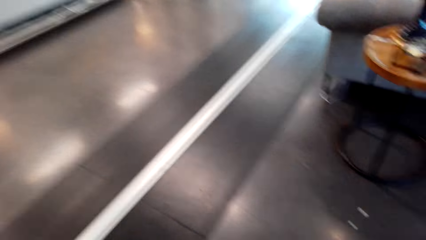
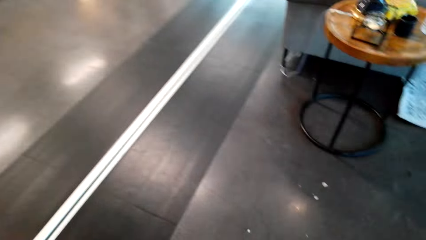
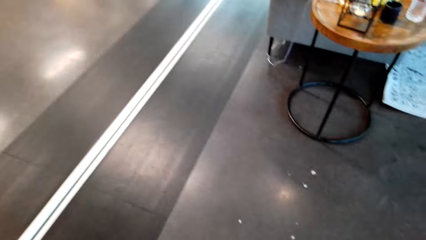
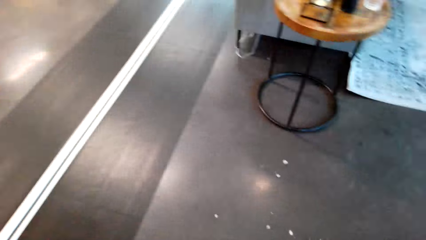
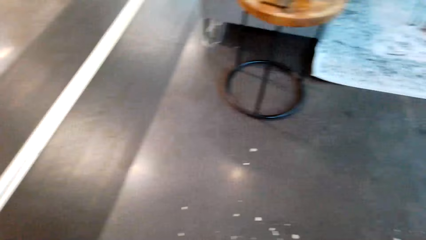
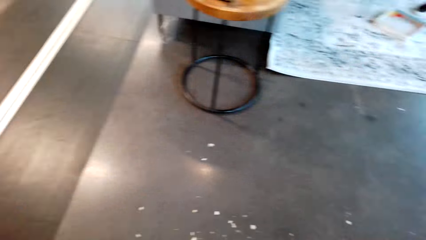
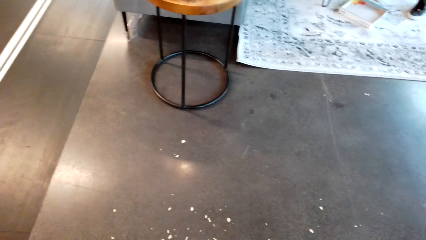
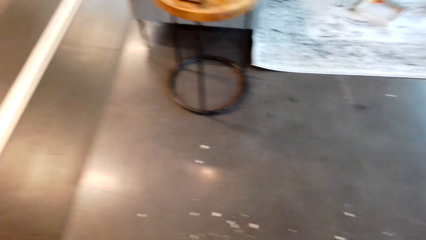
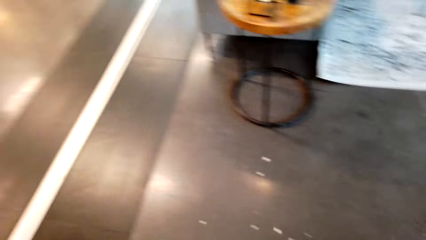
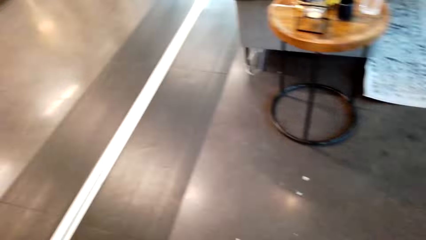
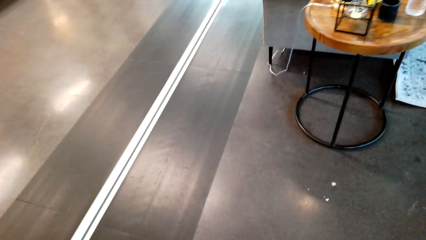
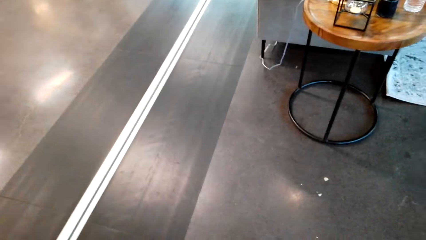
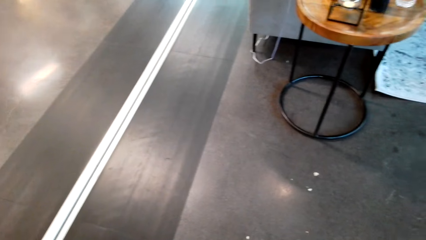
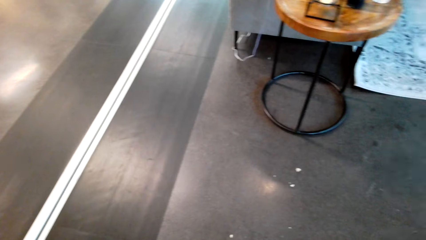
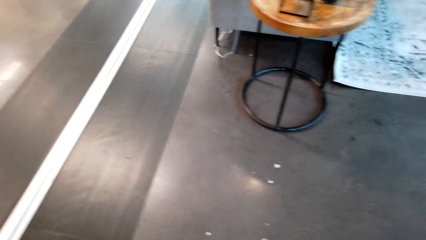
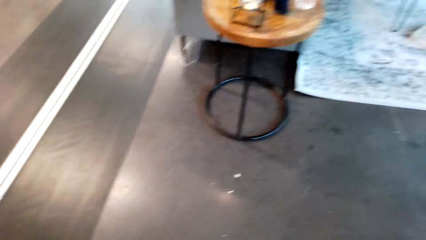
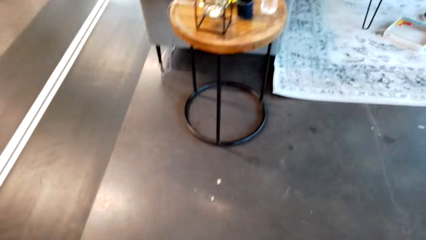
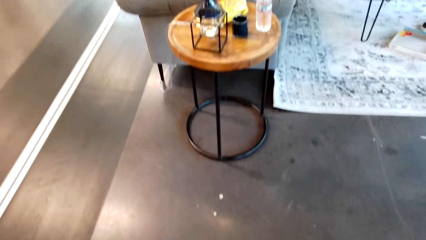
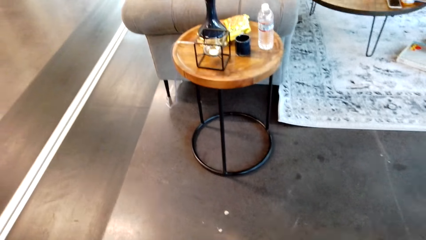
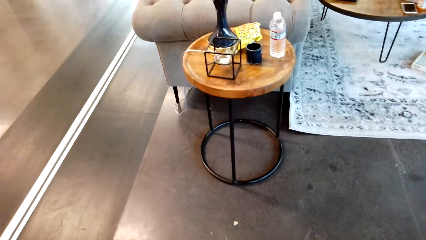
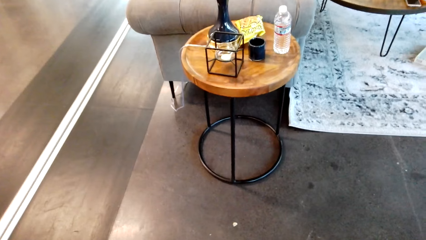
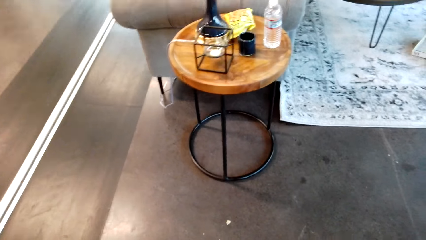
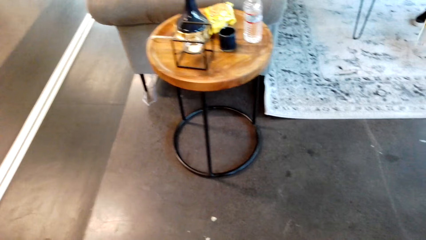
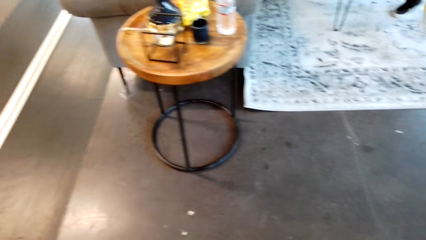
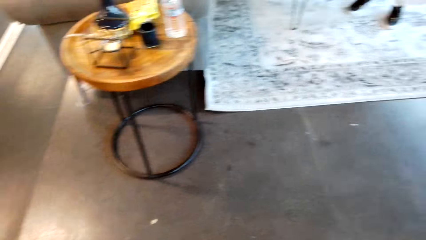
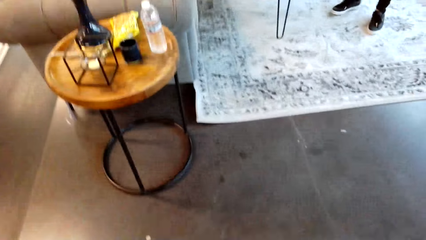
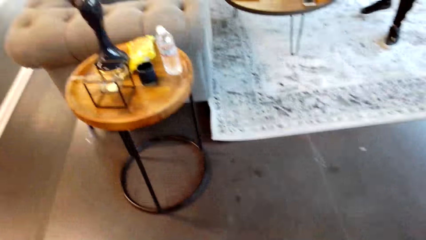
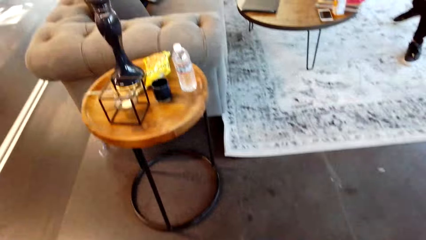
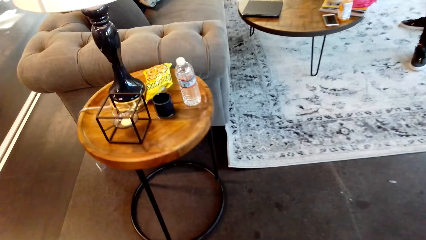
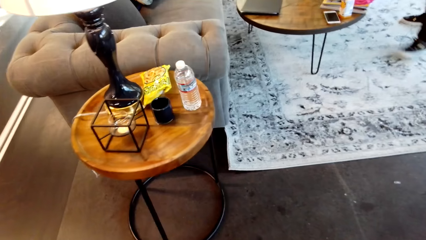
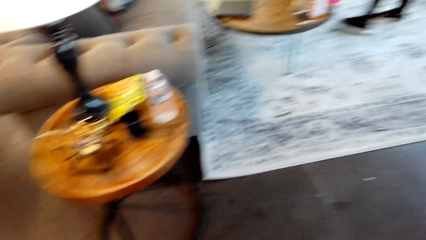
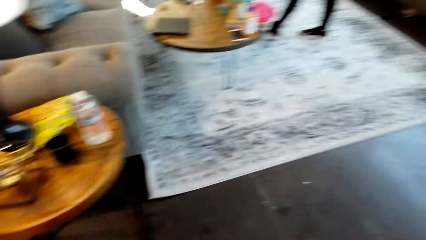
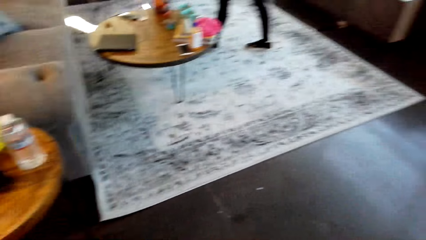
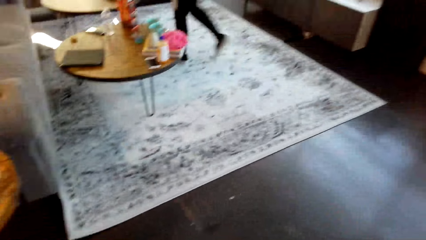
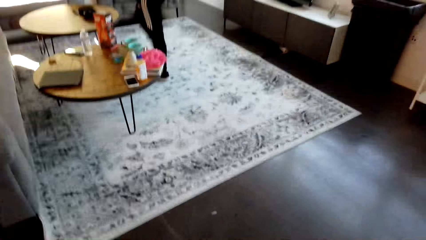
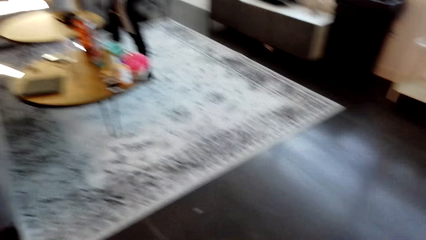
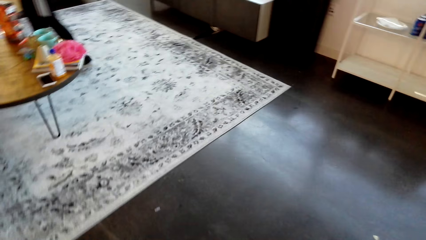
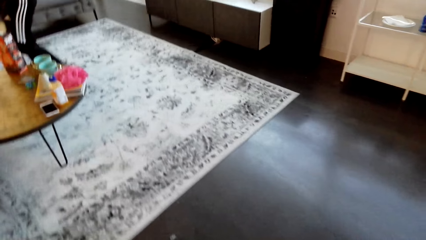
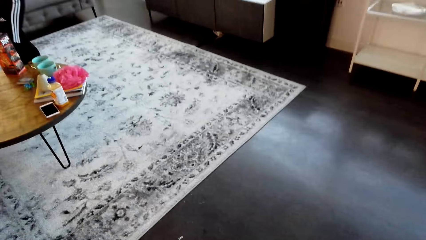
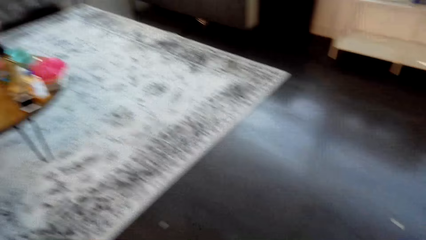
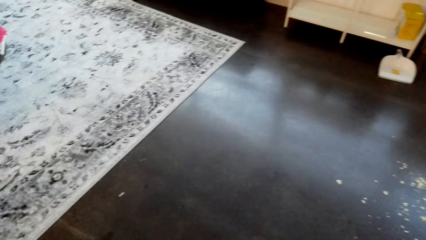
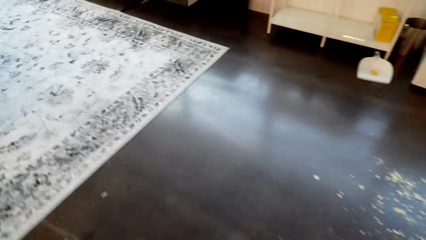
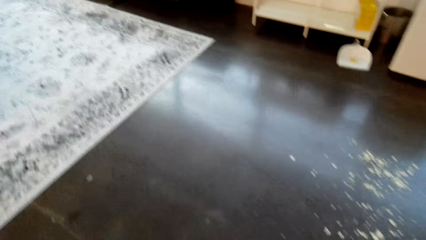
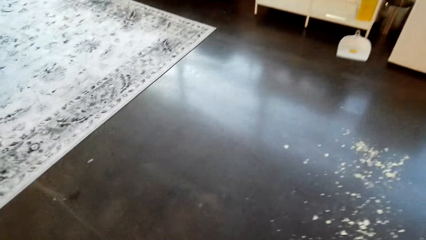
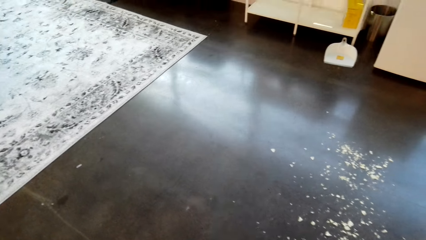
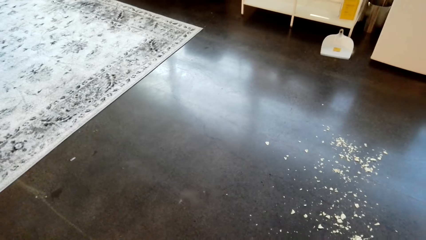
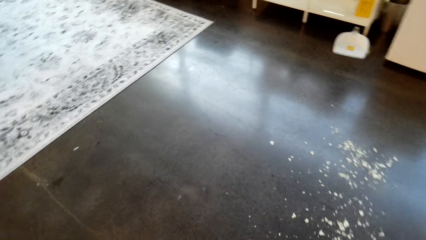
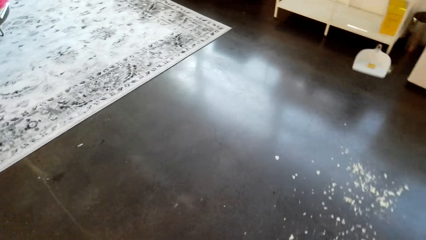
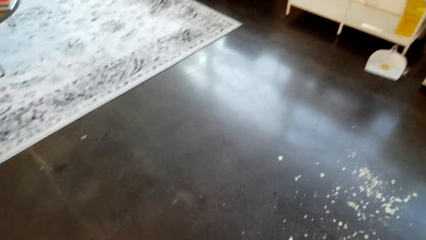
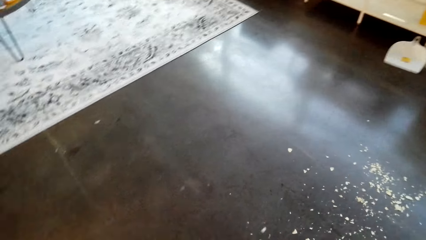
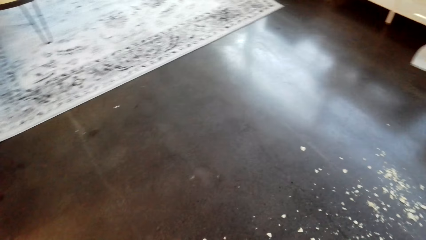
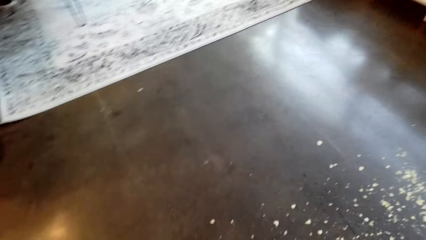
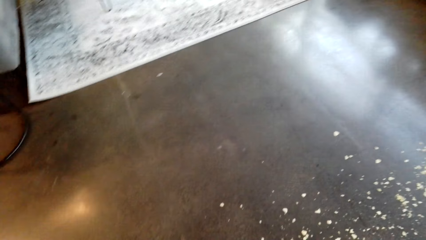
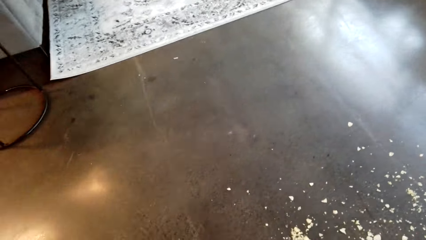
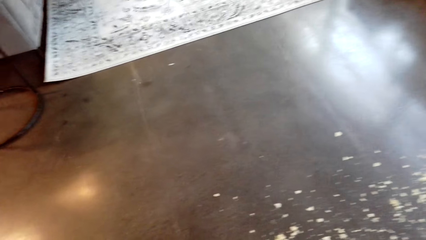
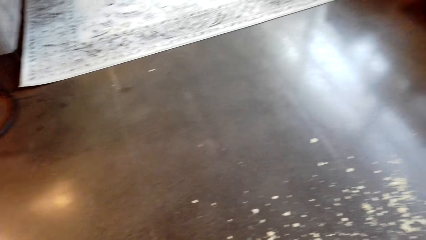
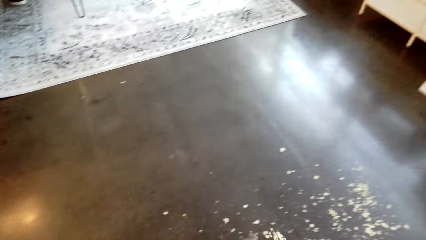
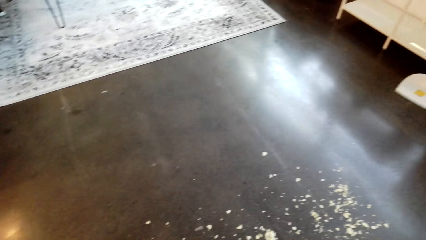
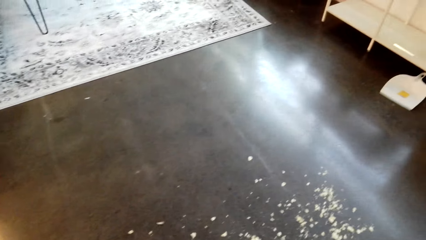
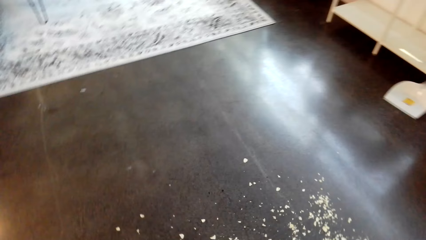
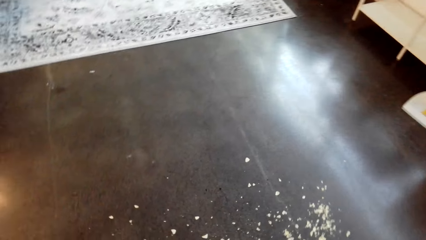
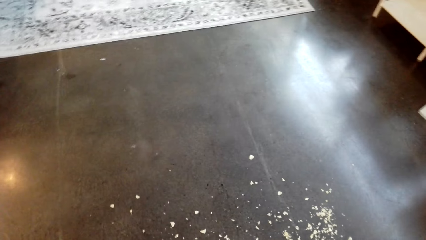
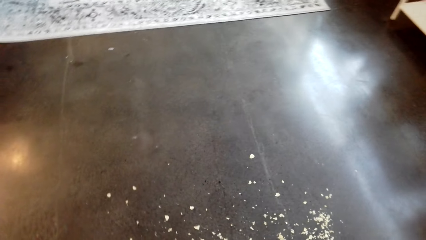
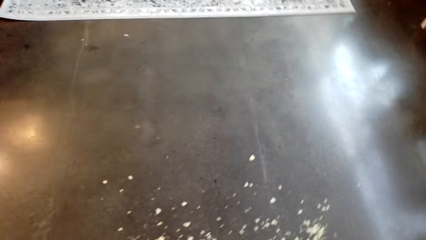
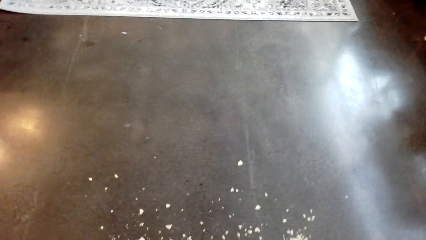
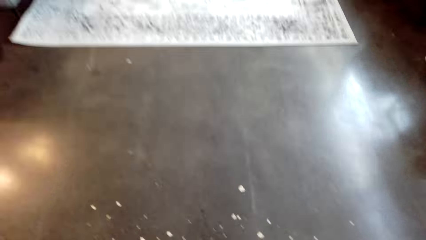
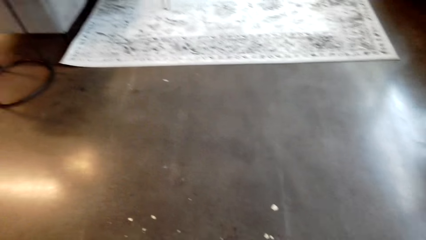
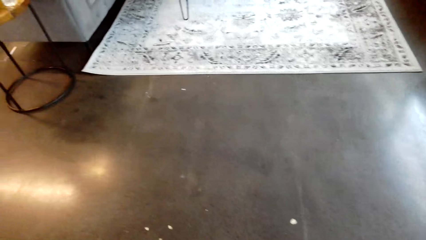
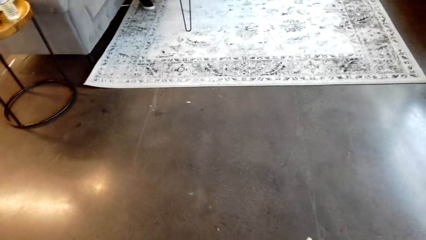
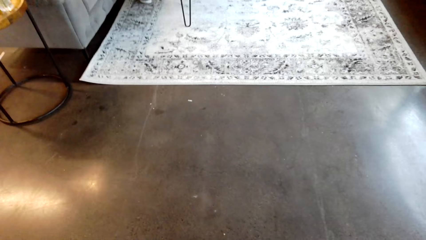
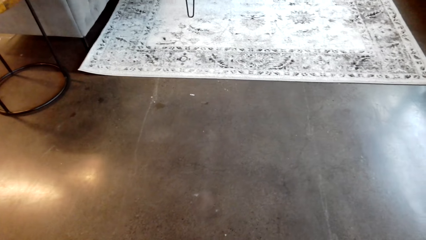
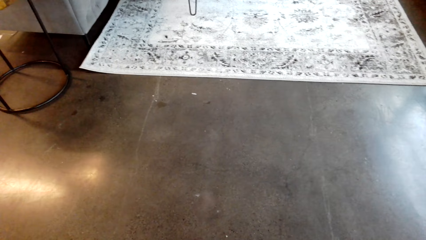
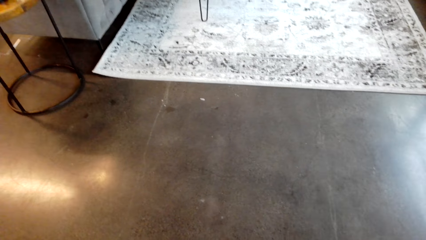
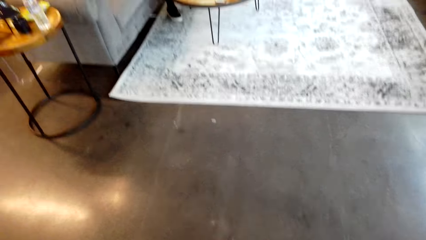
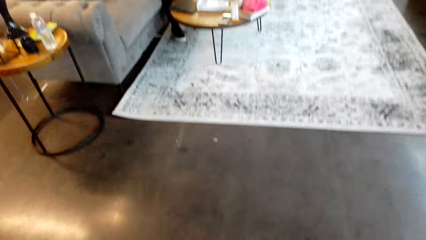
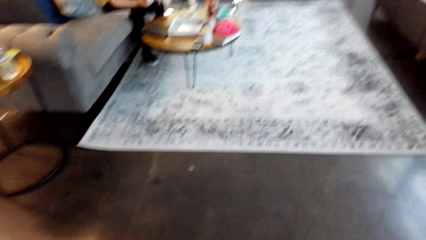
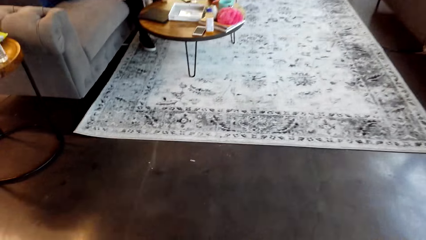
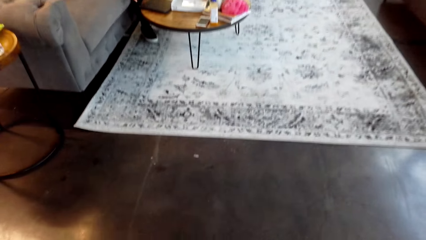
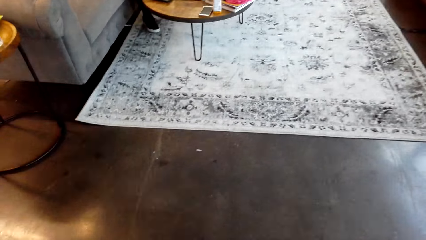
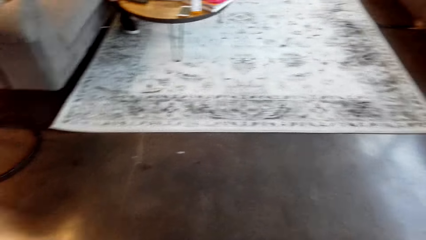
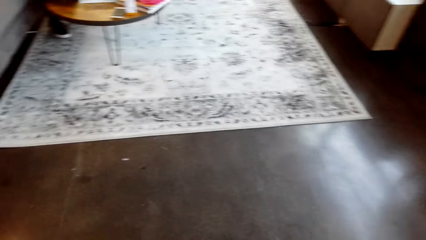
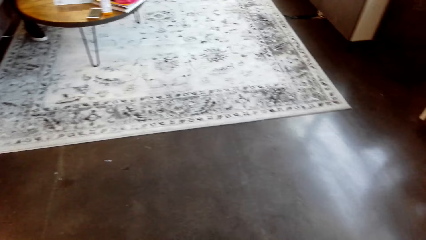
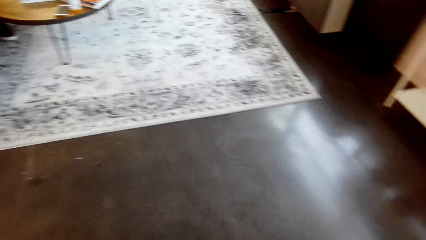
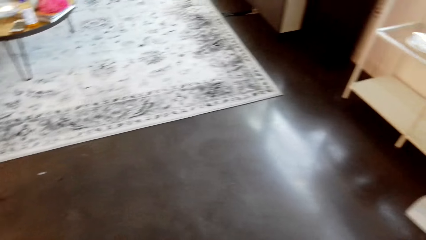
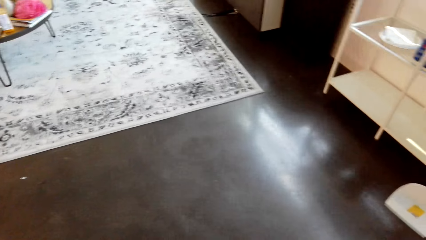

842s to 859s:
Someone walks around in the house.
